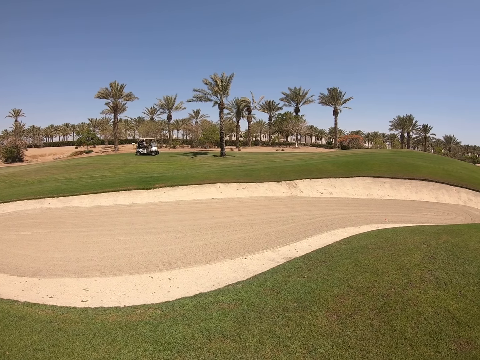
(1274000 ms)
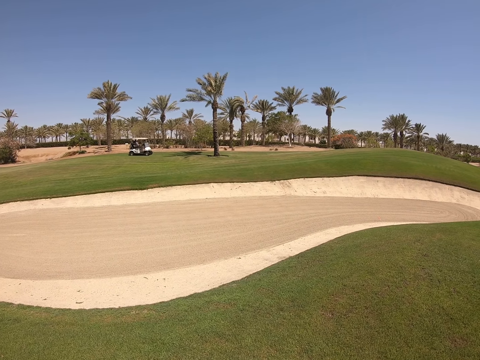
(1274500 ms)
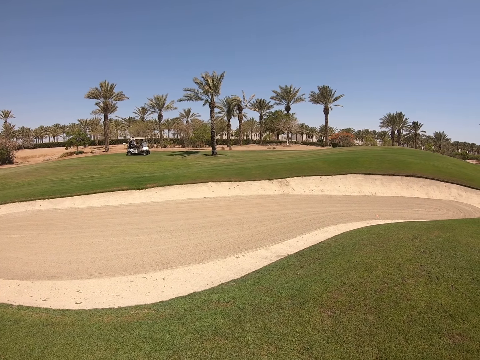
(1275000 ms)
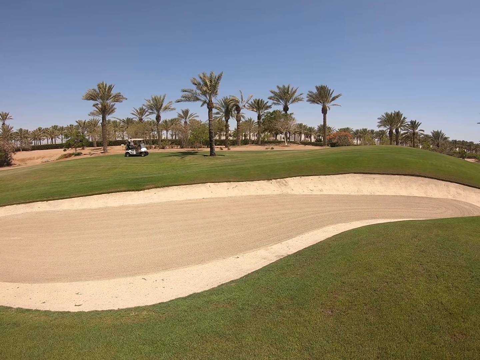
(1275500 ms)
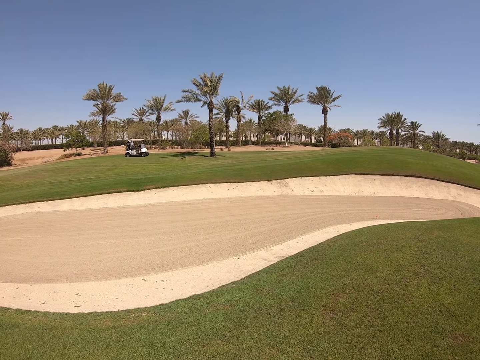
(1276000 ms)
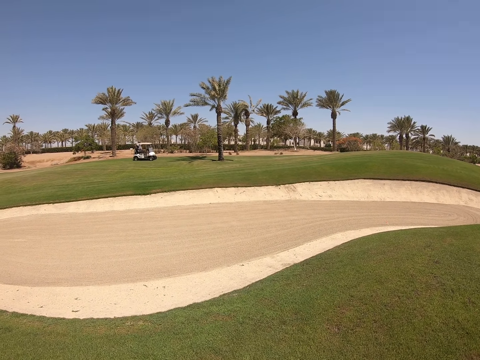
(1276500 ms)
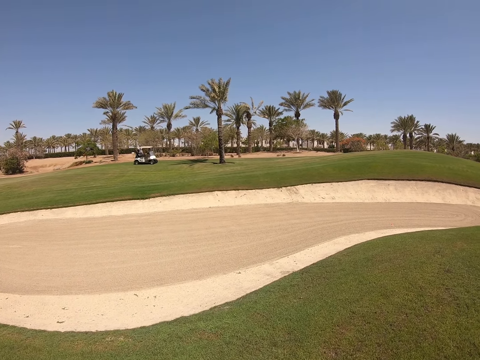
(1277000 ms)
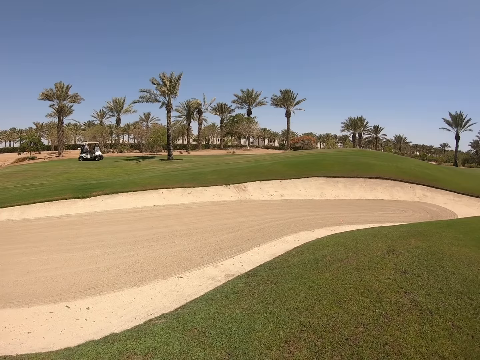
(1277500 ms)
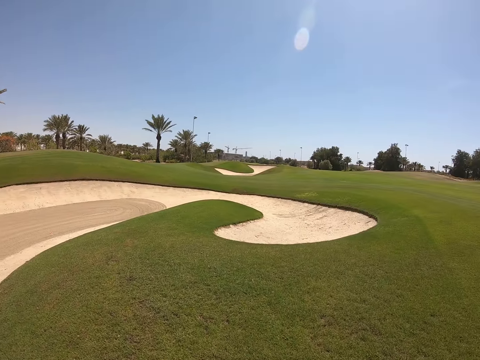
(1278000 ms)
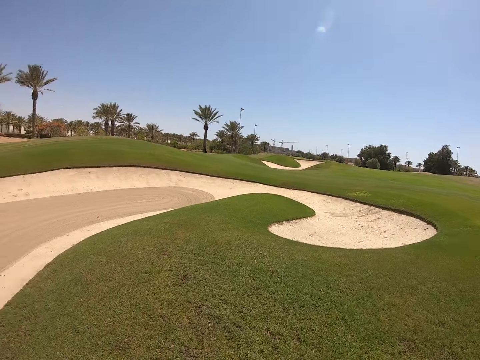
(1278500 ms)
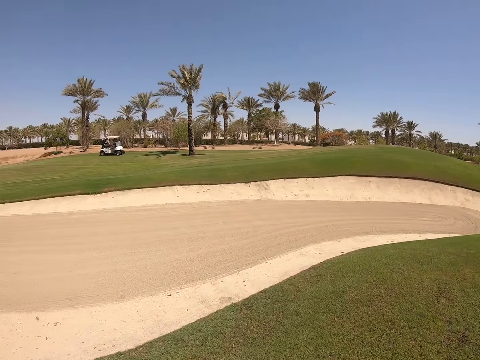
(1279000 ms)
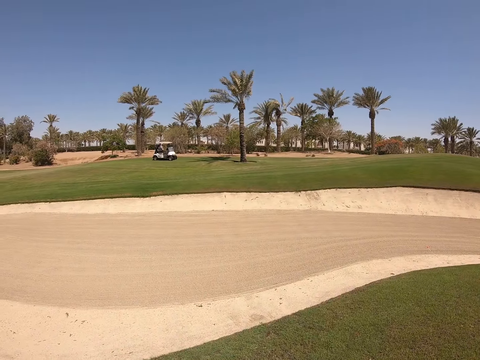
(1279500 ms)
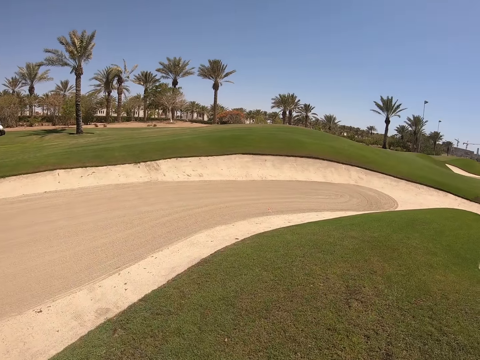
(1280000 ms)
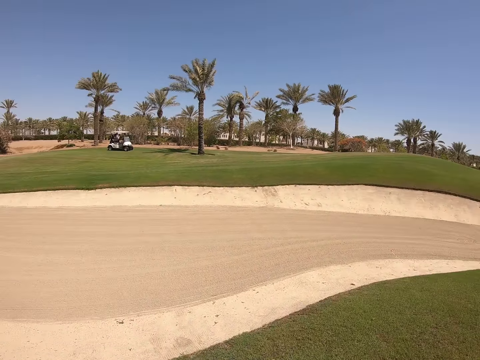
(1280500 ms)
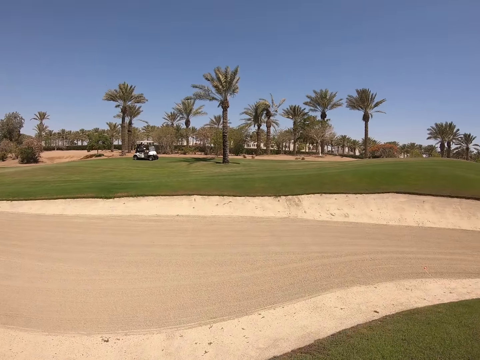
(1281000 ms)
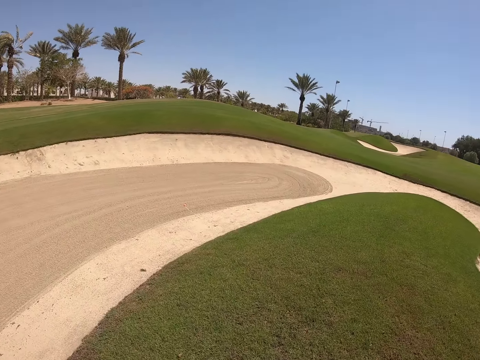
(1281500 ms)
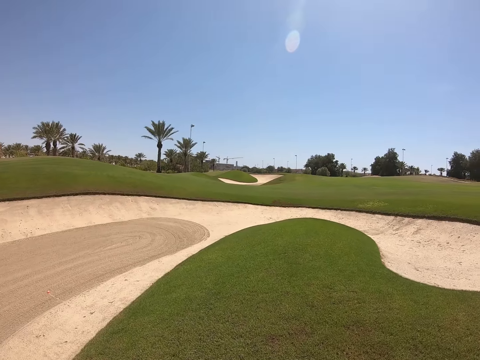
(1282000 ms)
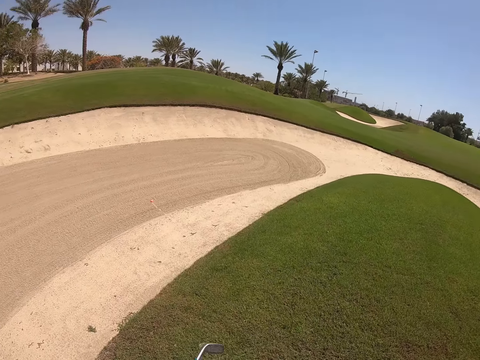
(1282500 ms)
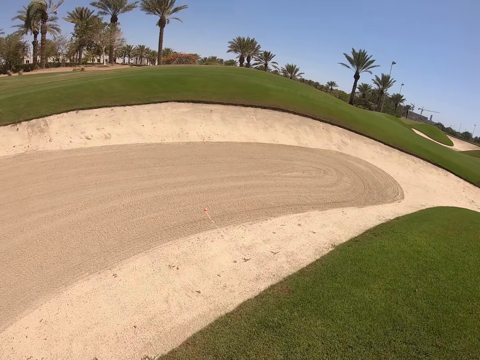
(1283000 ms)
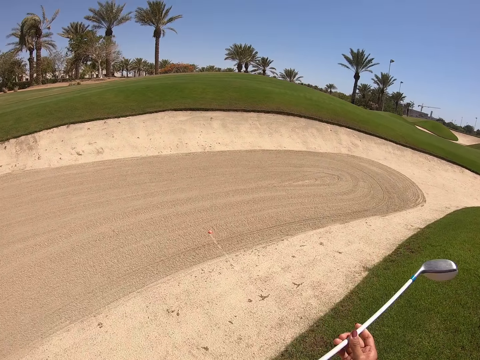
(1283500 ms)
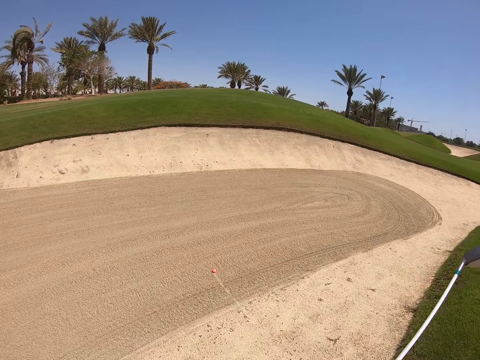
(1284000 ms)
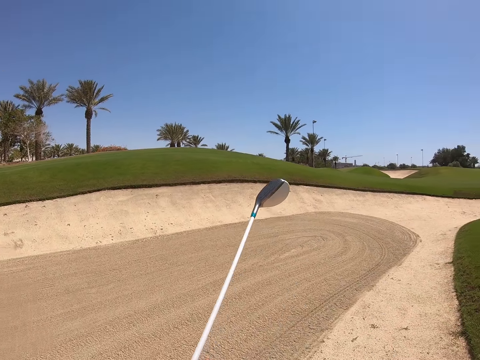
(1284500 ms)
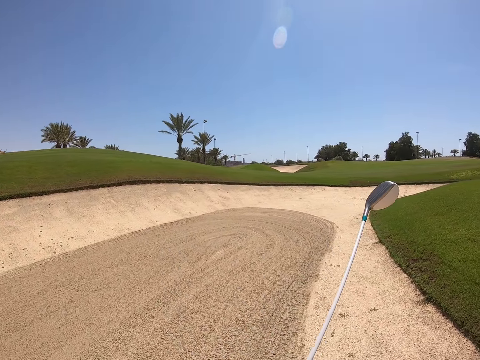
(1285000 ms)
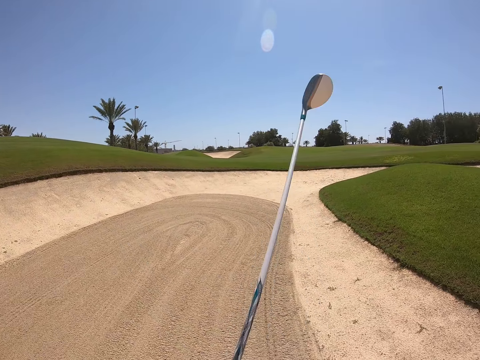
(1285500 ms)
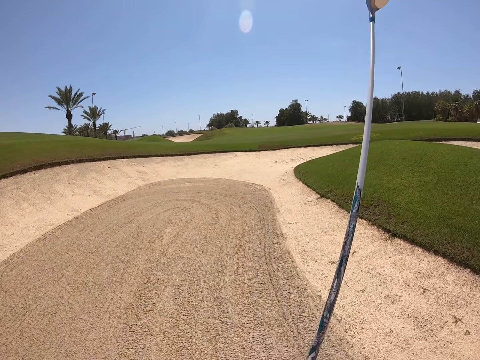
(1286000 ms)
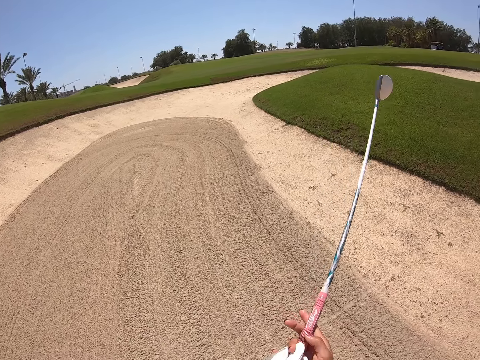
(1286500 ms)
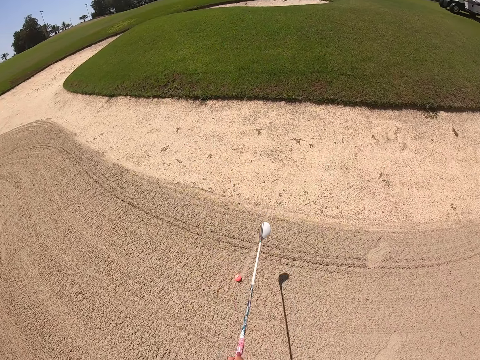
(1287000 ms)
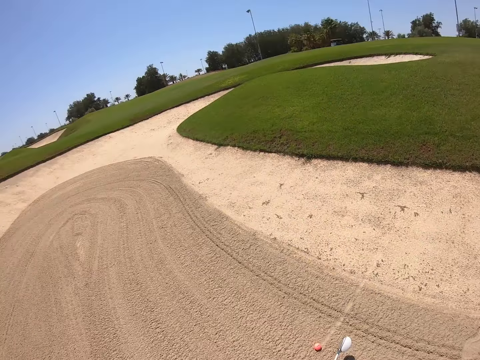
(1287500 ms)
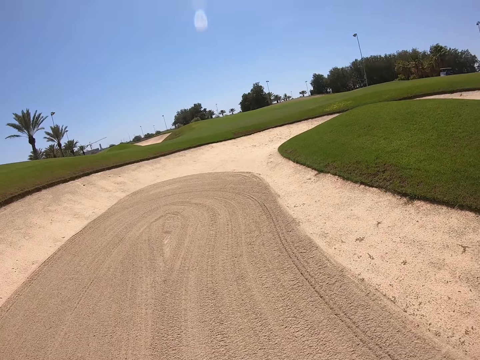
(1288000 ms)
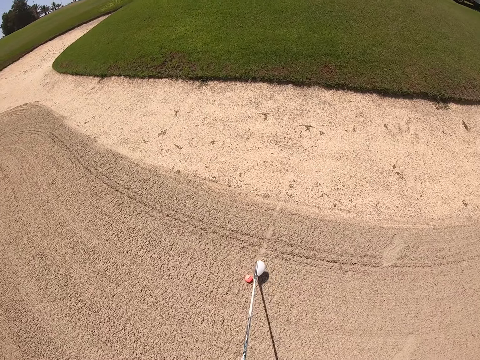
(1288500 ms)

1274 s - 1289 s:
The camera wearer looks around. They walk in the golf course.

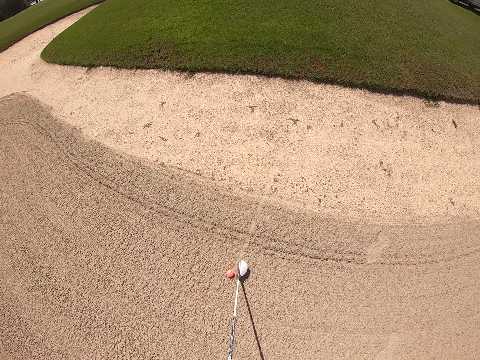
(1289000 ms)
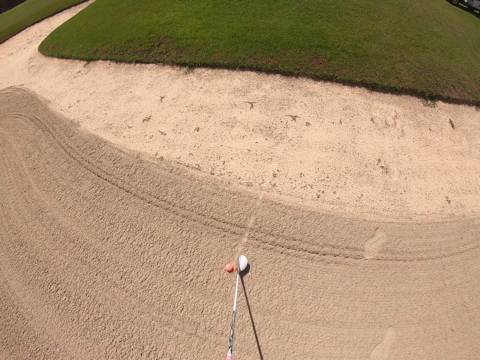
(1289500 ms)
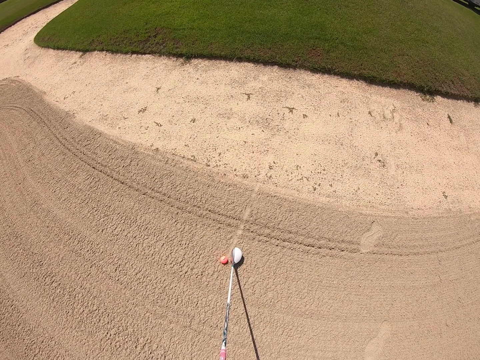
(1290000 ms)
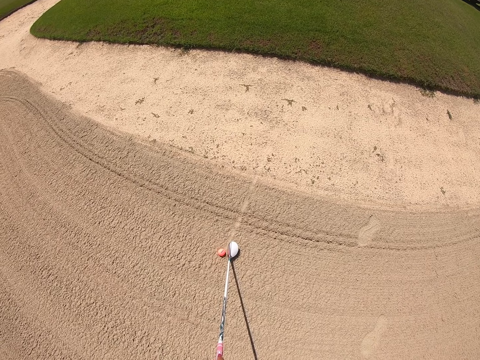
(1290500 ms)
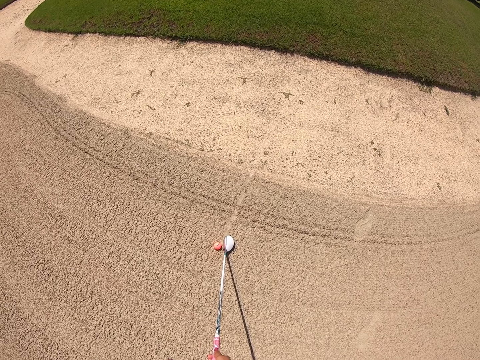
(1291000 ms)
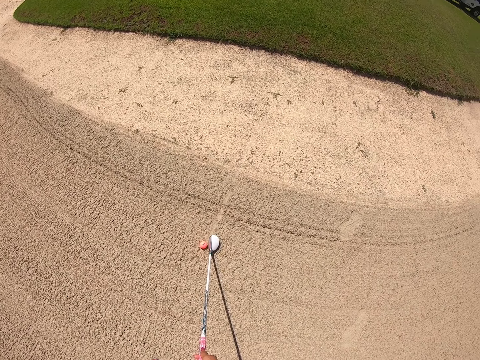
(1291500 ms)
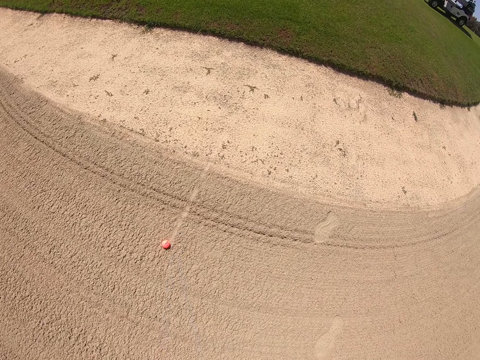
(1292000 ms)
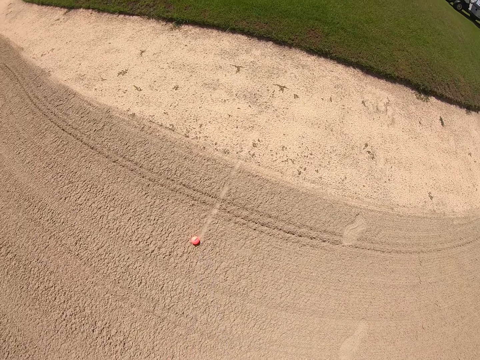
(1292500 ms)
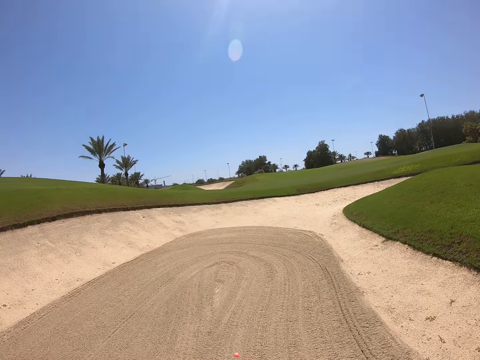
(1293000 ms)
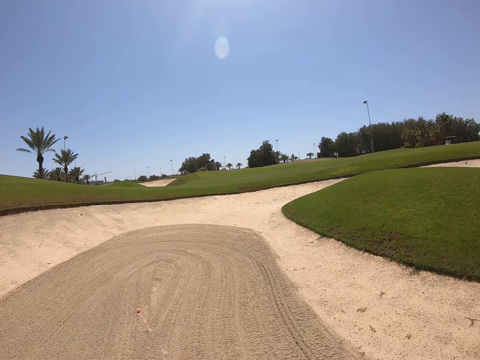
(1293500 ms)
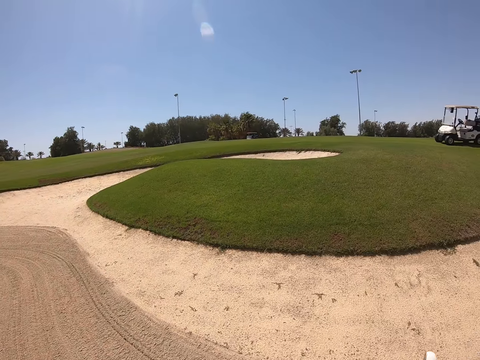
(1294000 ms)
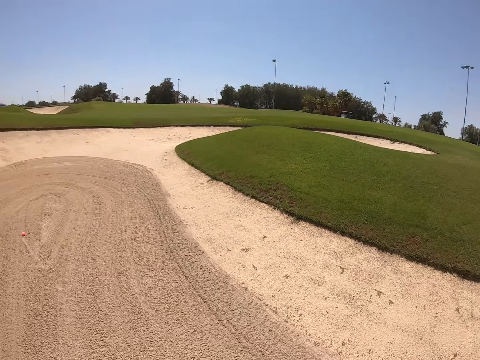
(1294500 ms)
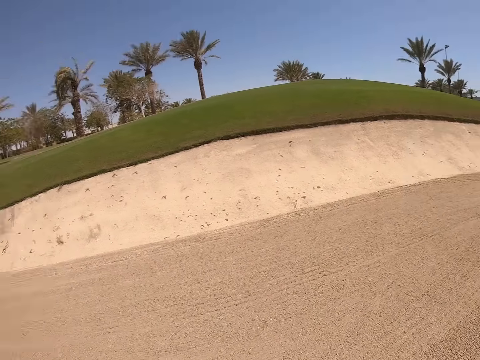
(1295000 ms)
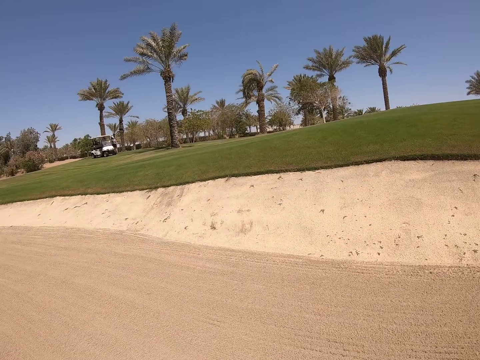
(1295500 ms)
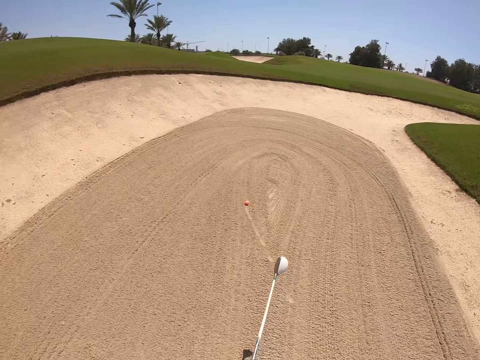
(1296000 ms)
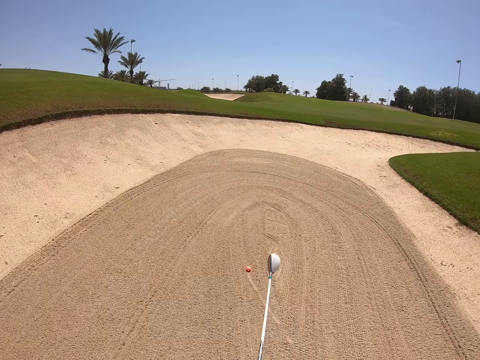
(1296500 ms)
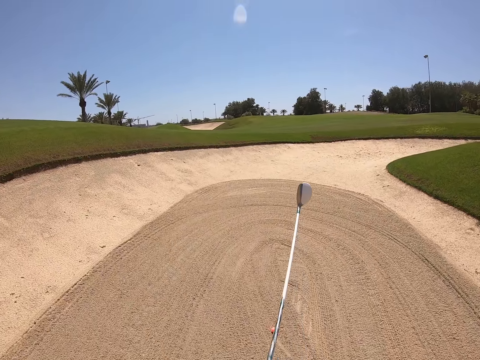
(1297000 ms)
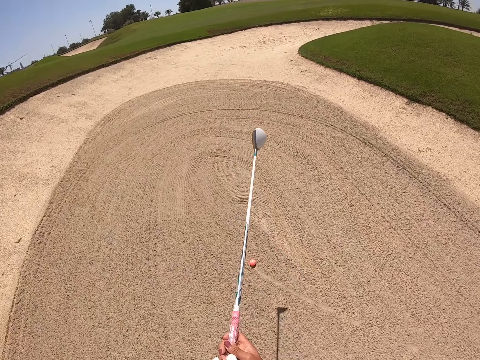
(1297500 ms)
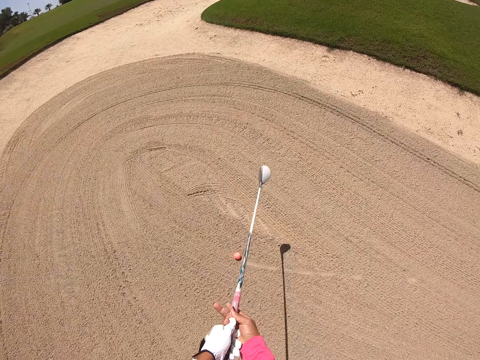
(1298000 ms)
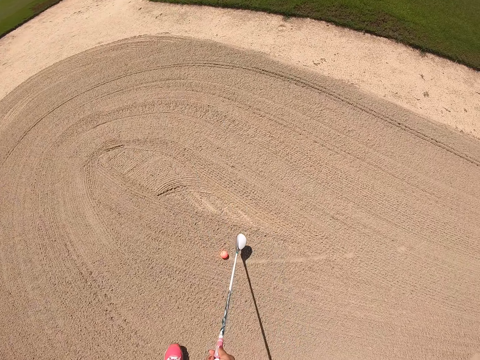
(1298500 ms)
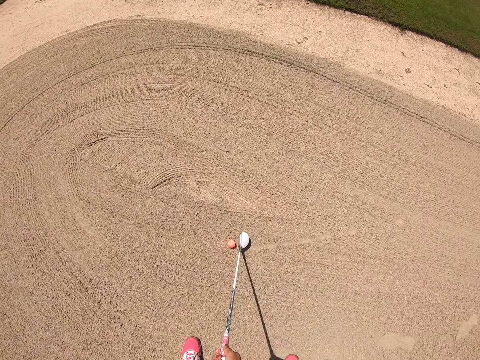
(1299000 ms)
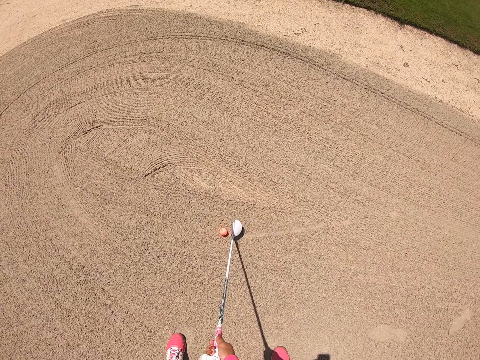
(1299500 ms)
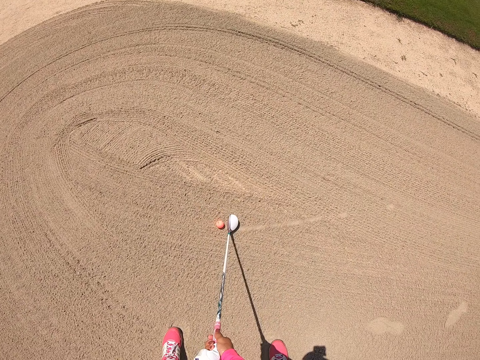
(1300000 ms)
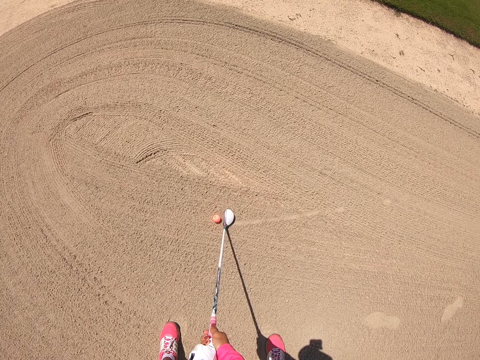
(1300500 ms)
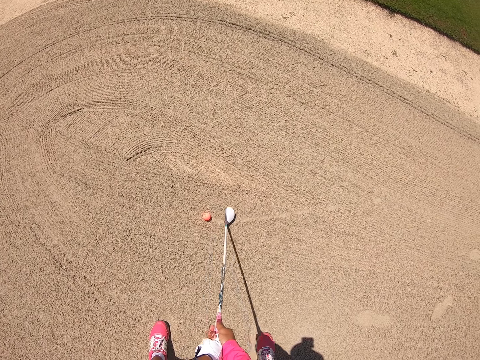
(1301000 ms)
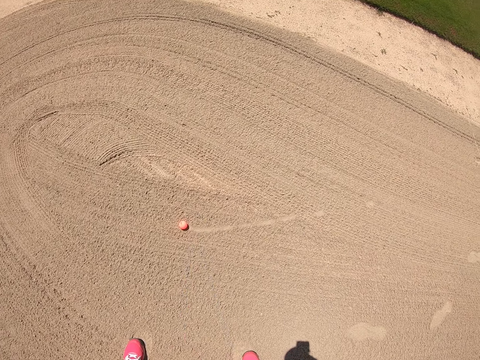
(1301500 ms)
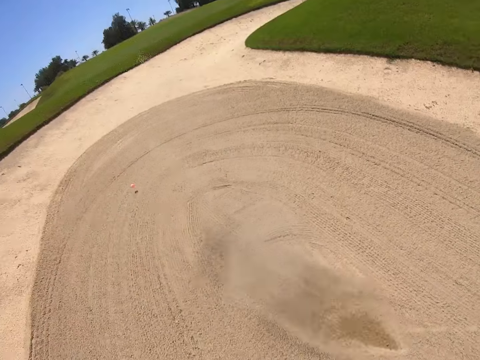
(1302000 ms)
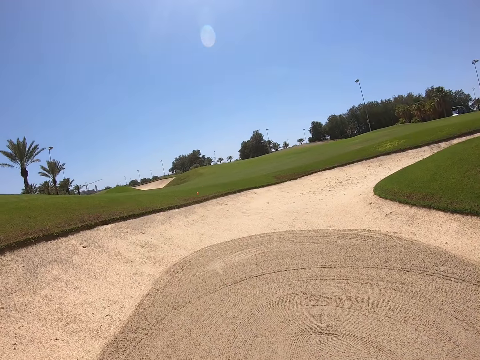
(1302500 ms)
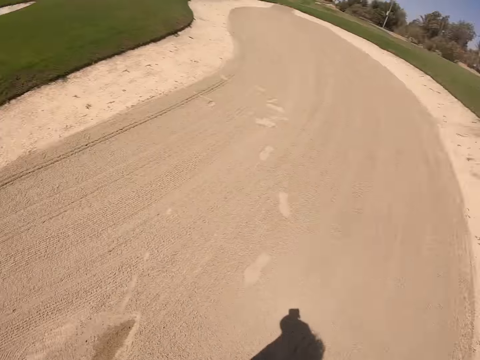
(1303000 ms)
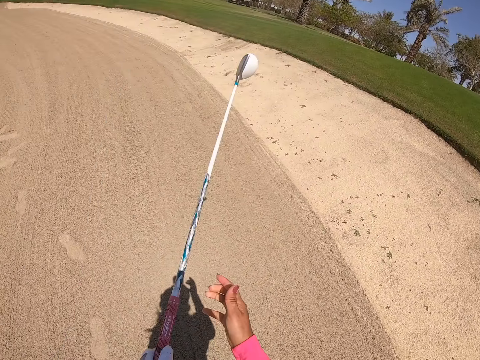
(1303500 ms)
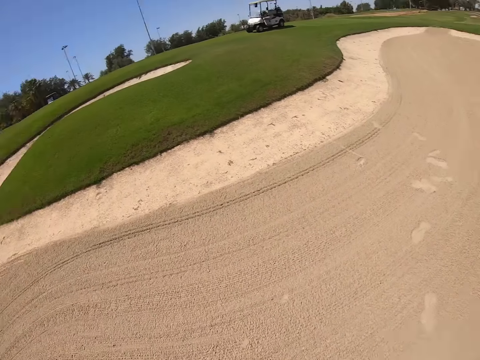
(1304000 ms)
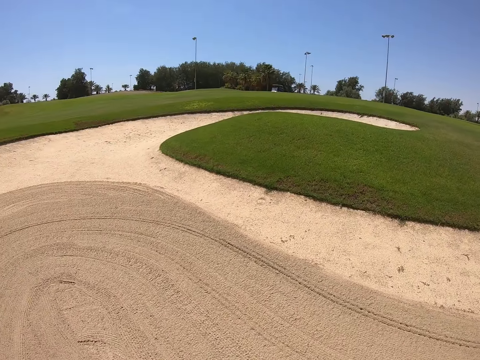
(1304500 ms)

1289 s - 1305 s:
The camera wearer plays golf. They look around. They play golf again.
